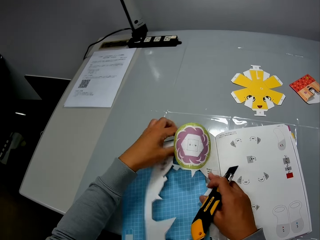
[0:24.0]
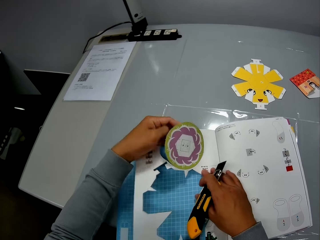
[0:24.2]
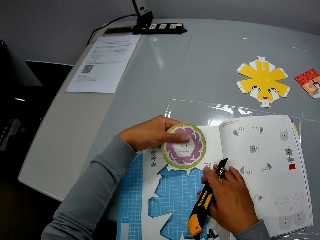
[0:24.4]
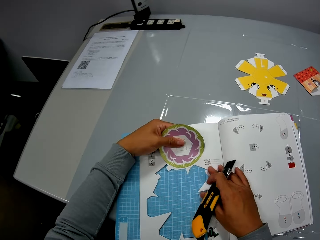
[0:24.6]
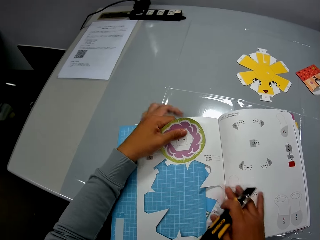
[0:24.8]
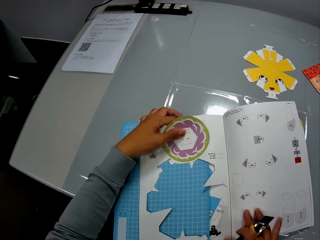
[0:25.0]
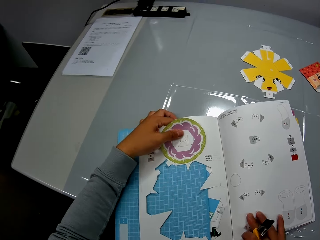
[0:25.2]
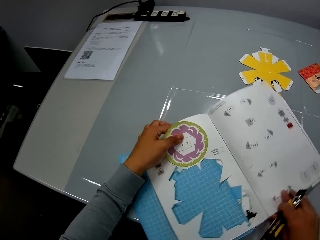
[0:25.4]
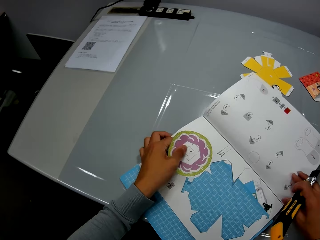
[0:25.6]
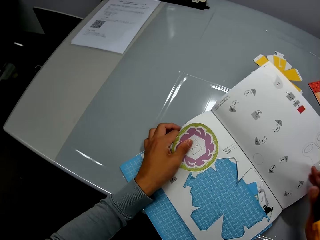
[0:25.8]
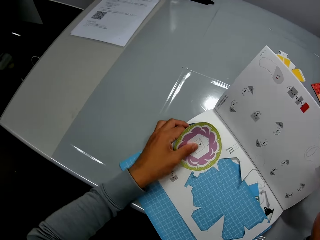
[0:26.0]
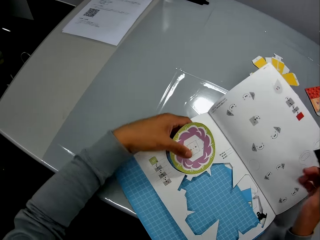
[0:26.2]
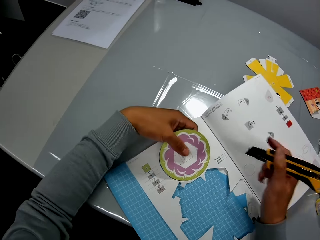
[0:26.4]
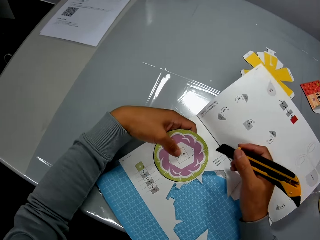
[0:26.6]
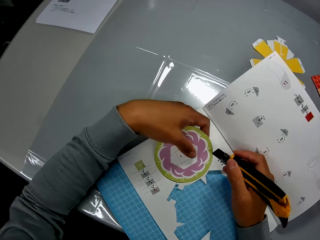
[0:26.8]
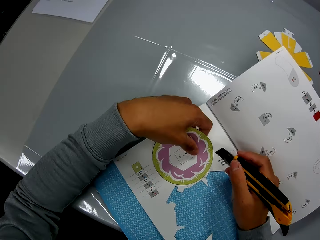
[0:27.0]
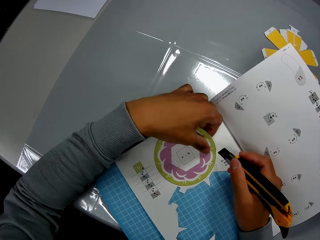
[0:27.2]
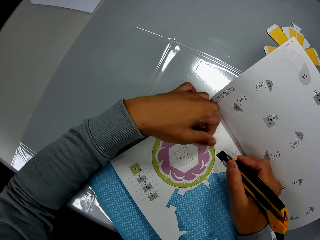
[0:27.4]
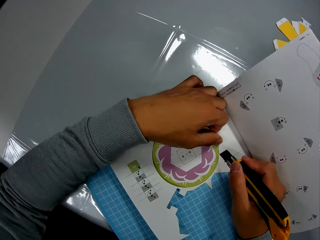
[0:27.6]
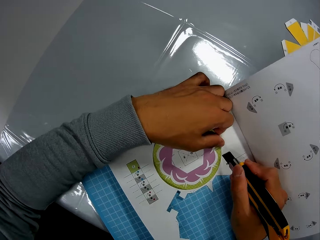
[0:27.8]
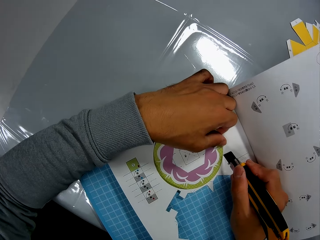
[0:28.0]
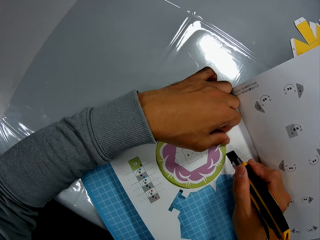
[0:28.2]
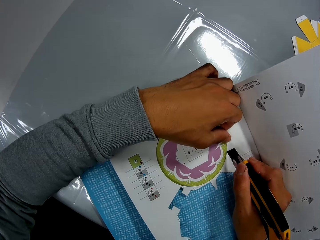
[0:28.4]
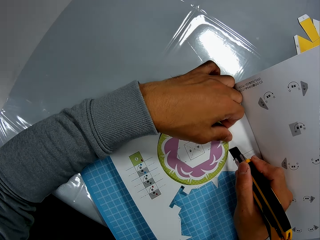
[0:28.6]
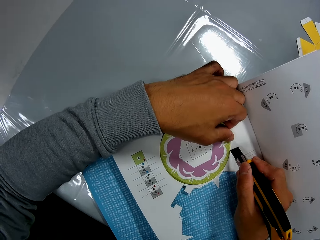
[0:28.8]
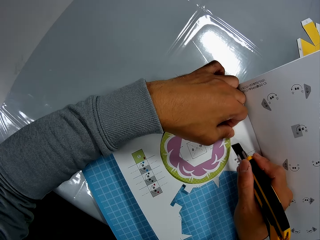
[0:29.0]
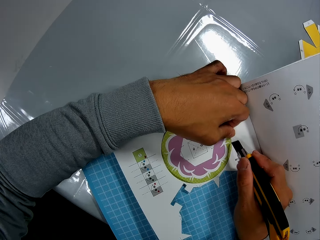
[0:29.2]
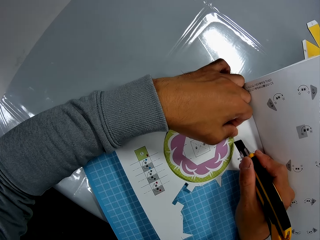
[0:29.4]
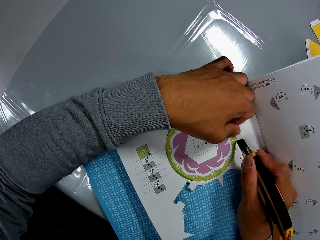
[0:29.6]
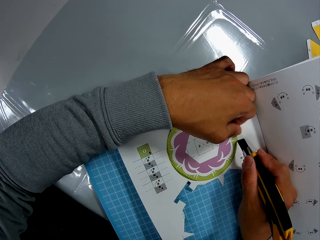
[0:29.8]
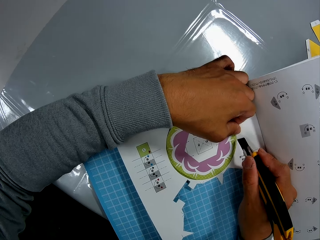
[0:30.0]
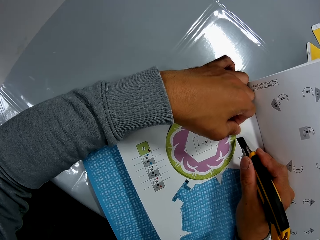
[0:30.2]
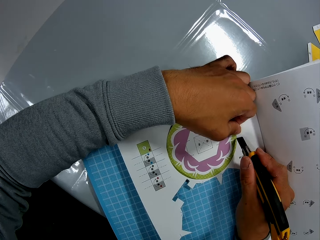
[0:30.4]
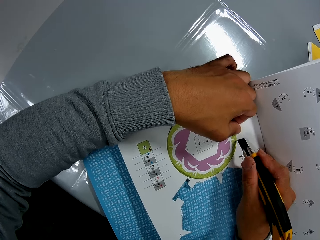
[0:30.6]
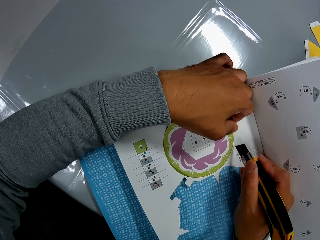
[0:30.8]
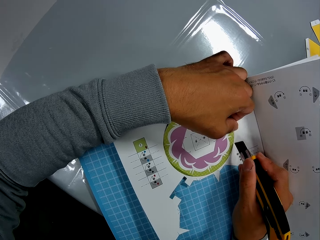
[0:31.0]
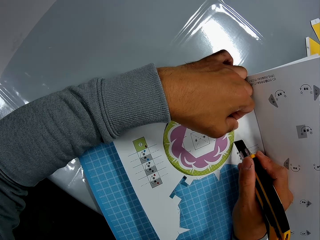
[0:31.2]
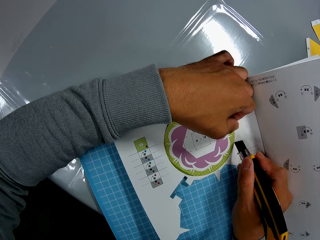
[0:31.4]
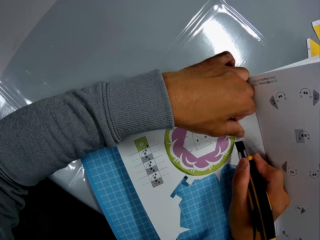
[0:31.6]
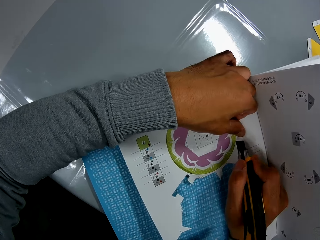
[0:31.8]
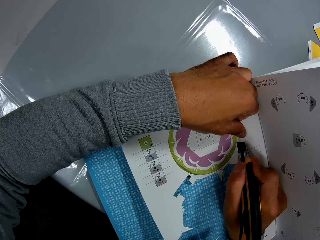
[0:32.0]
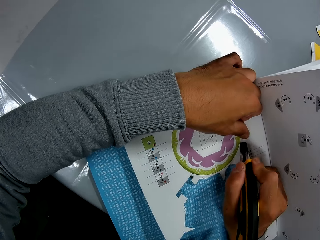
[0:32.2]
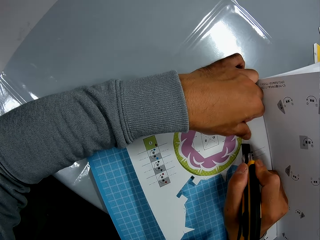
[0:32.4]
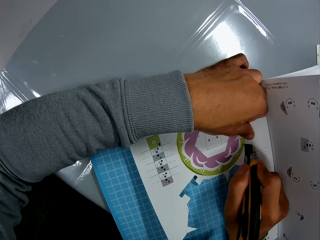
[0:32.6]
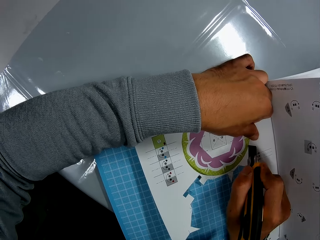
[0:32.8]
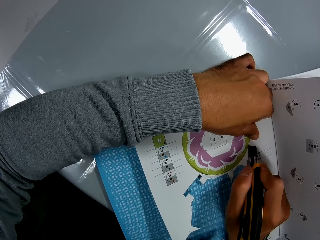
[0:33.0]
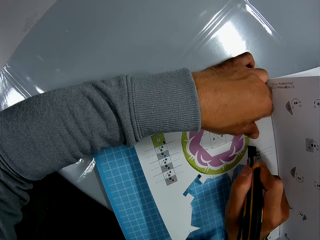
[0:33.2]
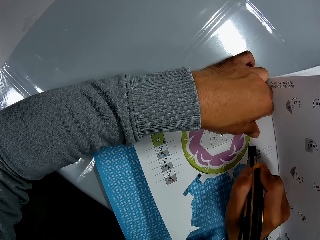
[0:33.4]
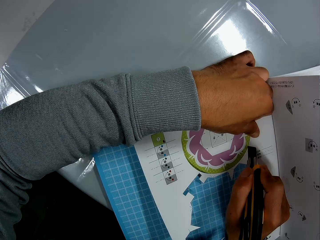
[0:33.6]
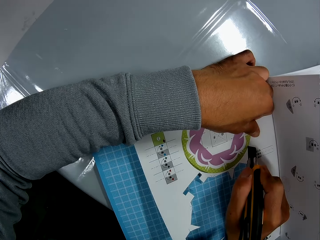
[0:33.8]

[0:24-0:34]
The camera wearer moves the craft book. They cut the craft book. They trace the craft in the paper craft with the precision knife.

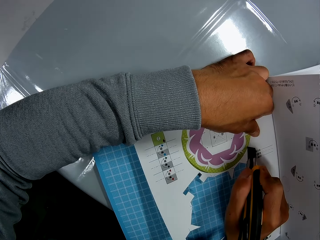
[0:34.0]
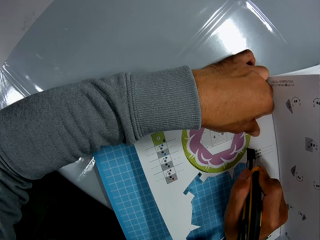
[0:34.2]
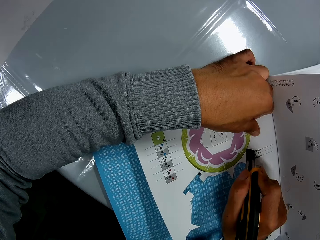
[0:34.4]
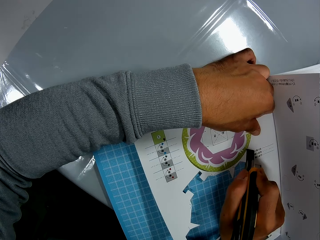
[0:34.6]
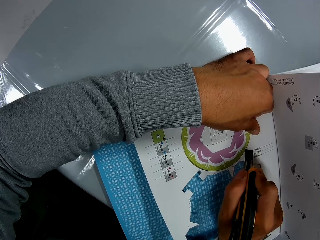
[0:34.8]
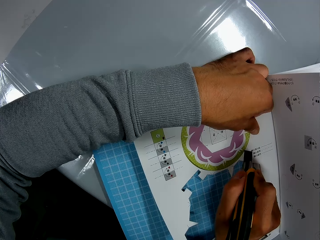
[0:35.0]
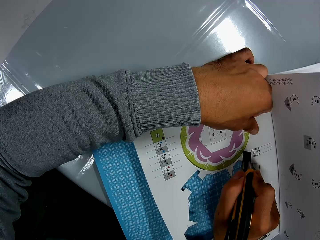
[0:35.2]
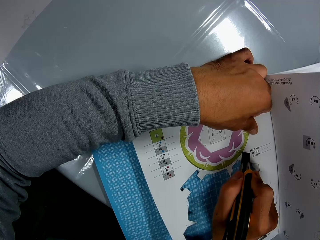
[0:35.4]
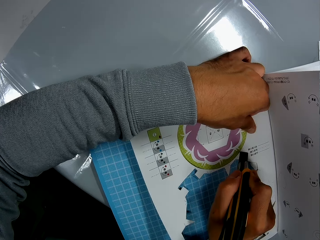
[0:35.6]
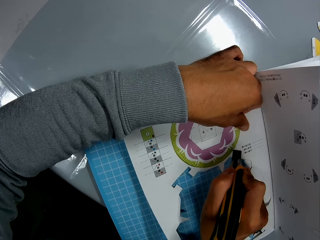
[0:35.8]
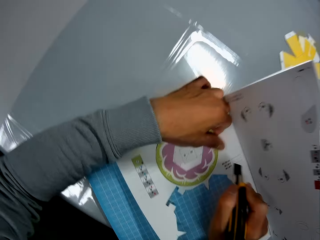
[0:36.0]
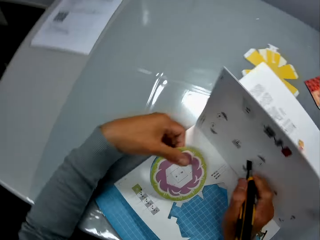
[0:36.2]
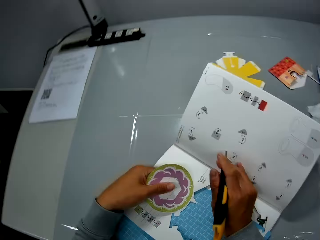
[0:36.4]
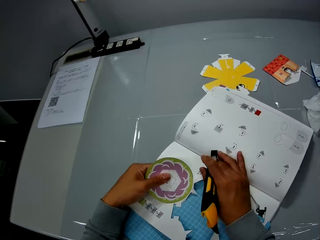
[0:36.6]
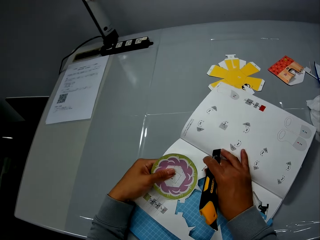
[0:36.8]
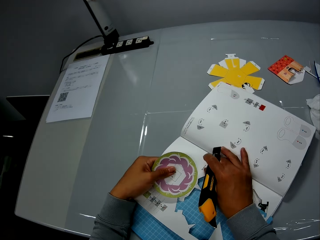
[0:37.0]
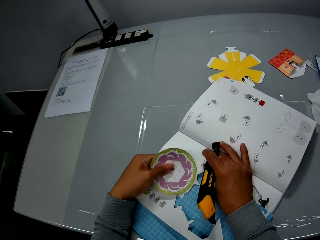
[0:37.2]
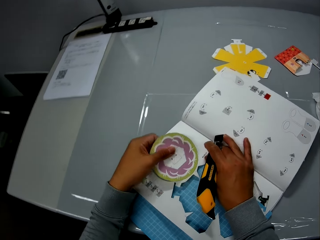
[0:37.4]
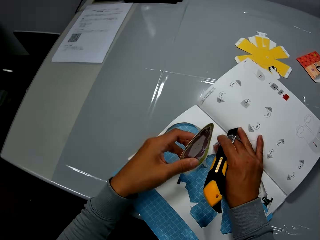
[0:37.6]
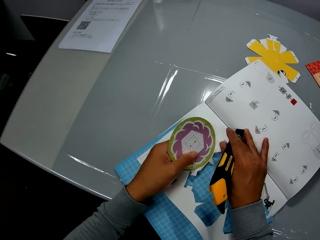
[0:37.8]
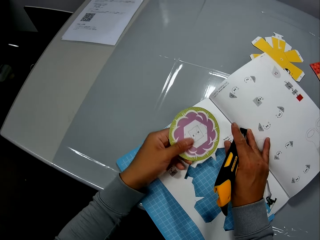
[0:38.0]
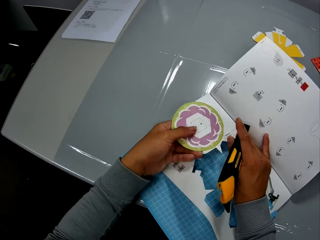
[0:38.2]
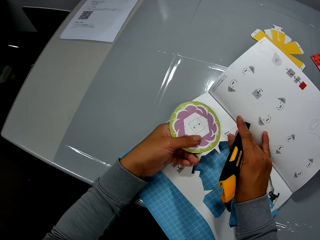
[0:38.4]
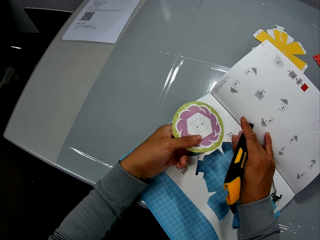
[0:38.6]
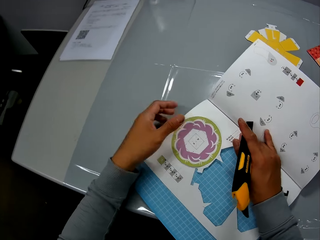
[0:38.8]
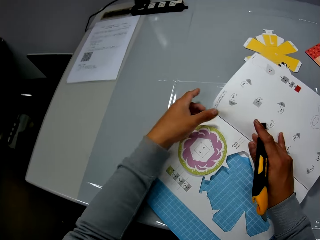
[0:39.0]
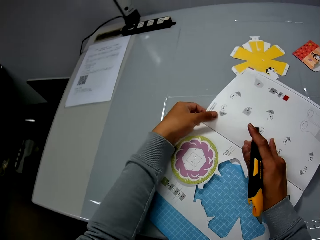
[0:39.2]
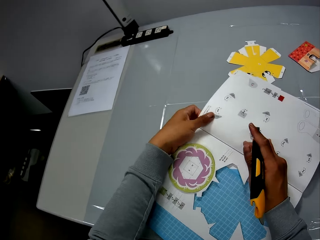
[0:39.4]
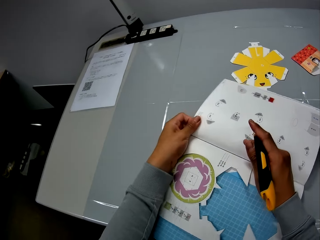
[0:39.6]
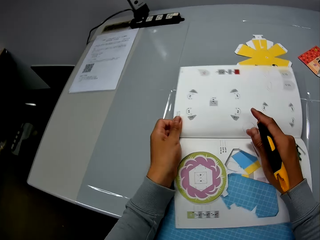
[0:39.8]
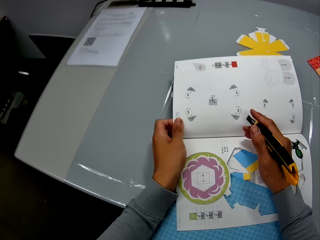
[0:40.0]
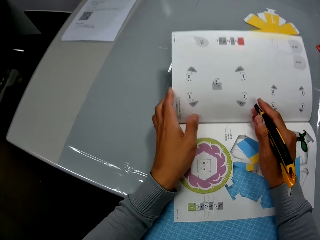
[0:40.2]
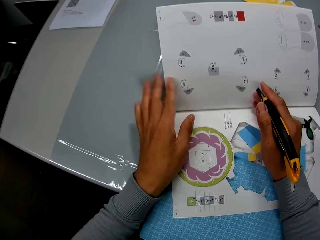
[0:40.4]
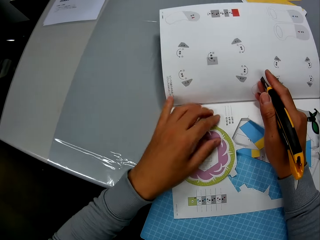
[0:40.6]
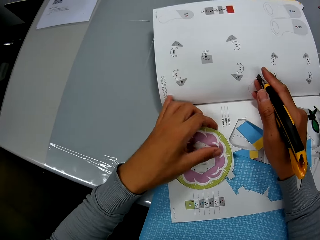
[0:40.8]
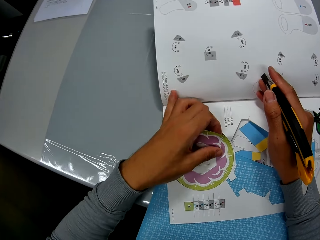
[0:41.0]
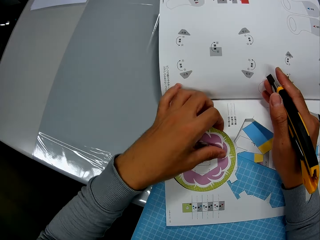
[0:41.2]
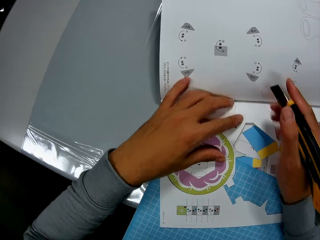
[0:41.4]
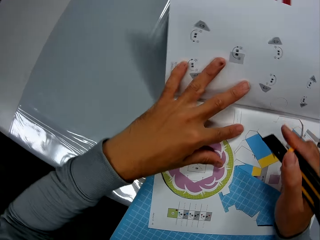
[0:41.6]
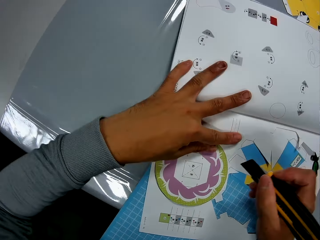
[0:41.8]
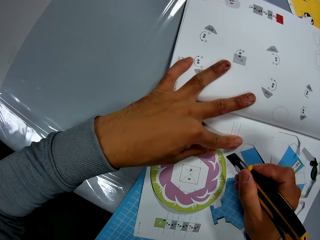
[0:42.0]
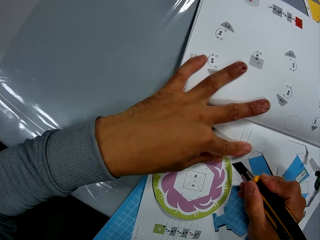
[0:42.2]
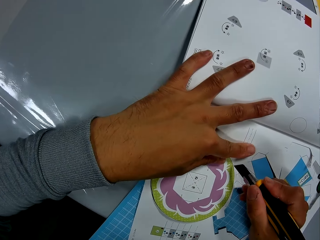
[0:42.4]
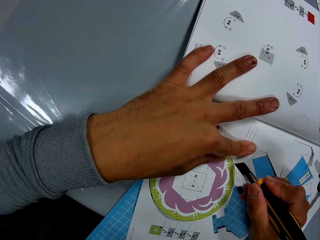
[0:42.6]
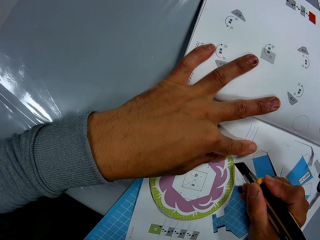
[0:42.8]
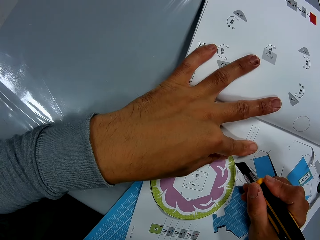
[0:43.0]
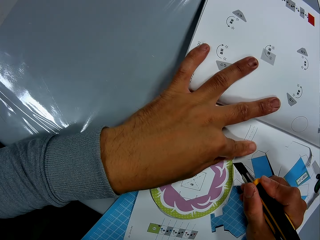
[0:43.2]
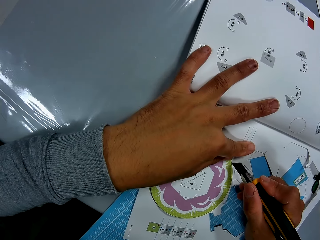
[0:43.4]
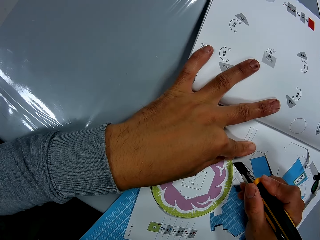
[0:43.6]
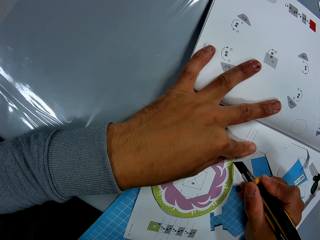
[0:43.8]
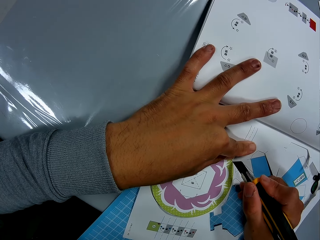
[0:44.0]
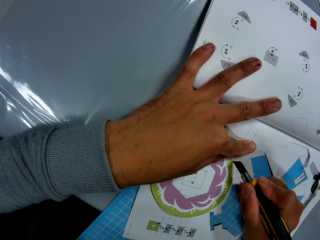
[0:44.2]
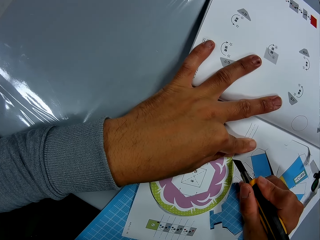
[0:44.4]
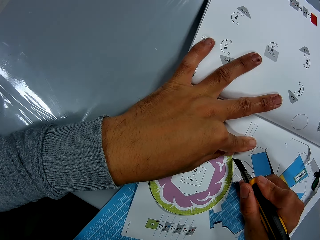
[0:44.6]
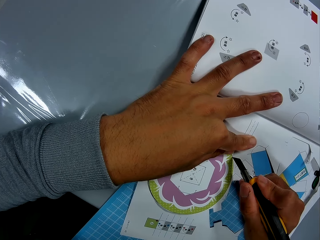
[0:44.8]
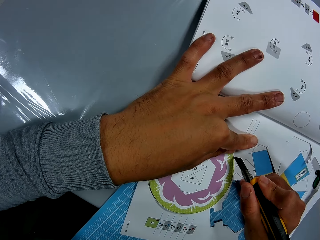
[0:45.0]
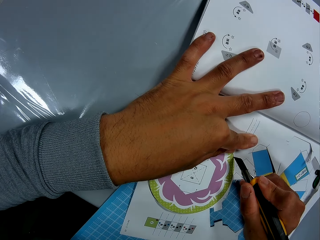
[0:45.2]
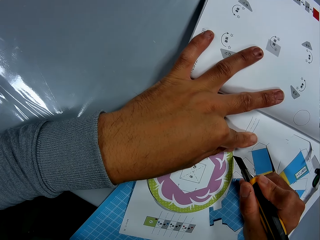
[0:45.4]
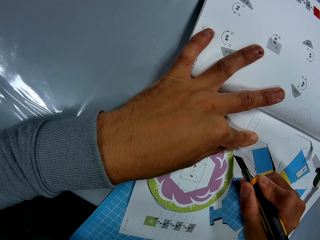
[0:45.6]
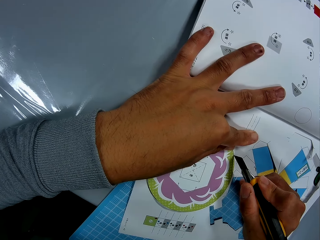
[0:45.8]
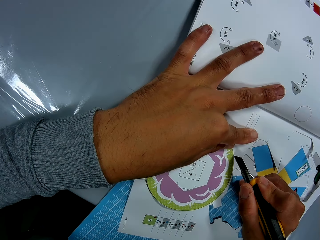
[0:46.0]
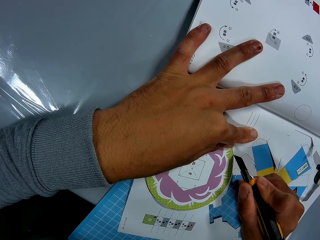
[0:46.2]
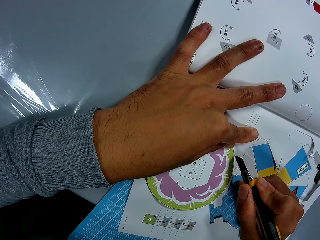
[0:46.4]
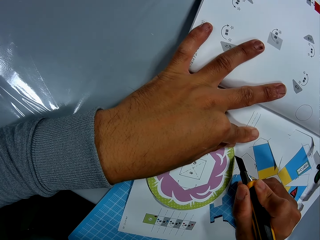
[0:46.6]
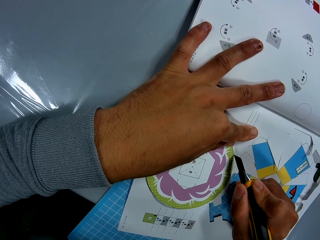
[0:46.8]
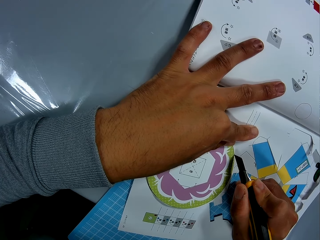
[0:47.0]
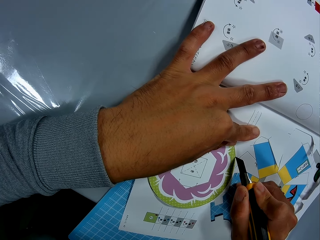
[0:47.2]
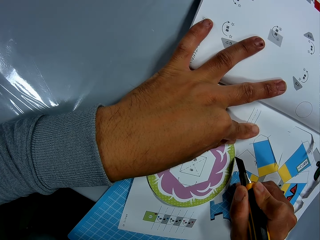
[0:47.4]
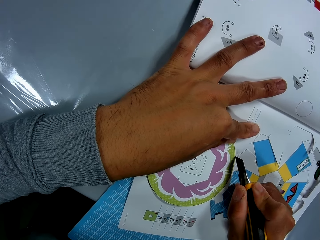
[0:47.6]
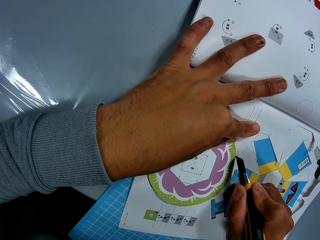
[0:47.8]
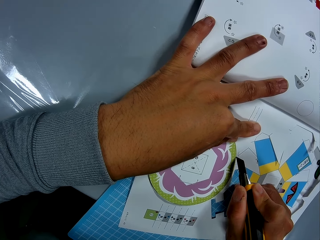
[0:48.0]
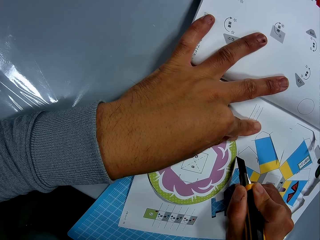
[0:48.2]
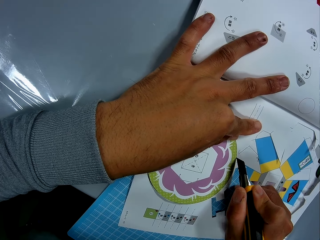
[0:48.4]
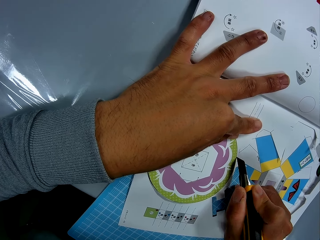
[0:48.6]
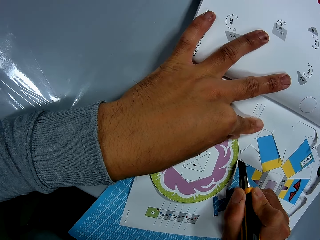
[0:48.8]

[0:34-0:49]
The camera wearer attempts to remove the craft paper. They move the book. They attempt to remove the craft book. They cut the craft paper.
